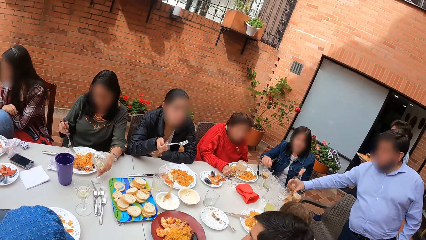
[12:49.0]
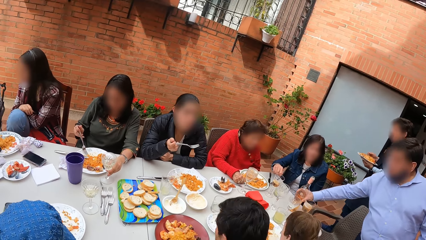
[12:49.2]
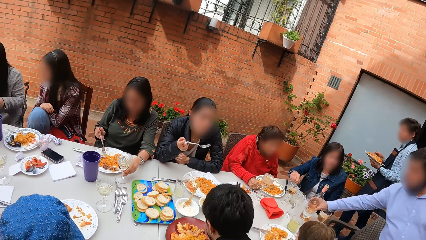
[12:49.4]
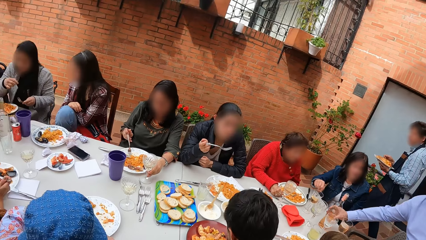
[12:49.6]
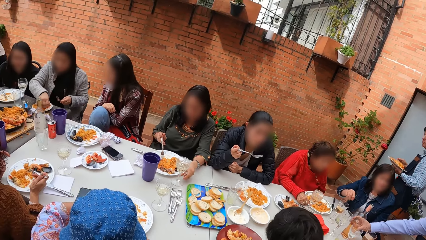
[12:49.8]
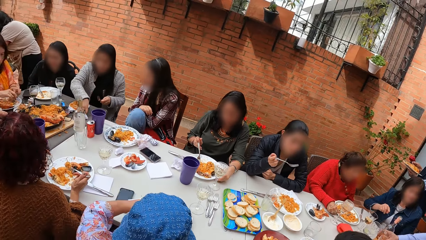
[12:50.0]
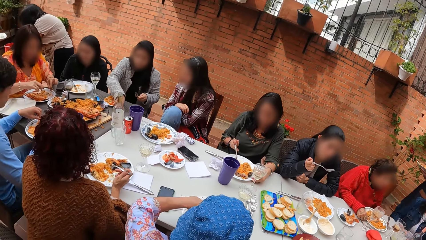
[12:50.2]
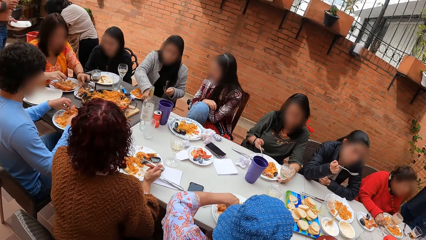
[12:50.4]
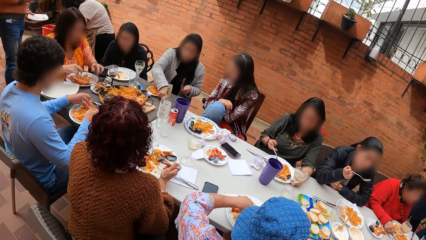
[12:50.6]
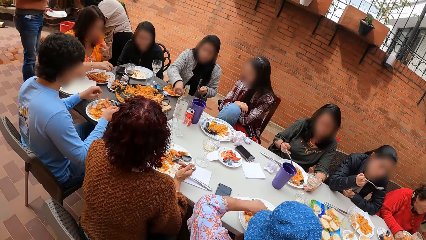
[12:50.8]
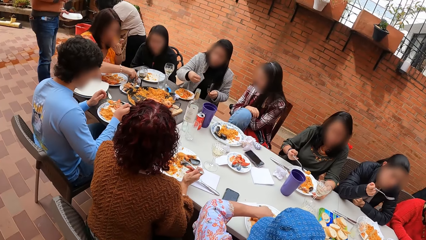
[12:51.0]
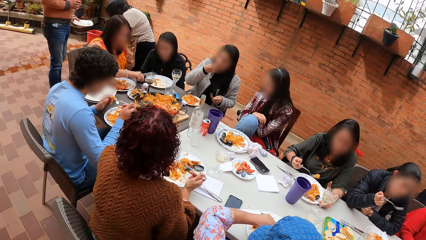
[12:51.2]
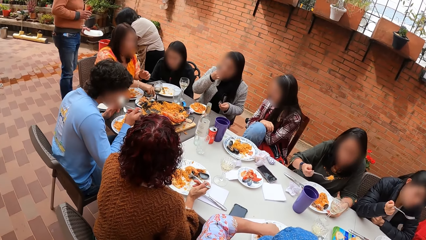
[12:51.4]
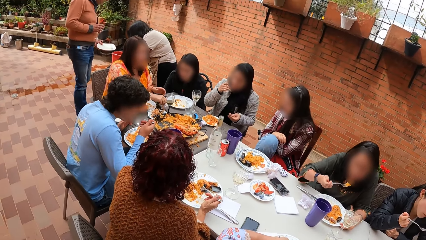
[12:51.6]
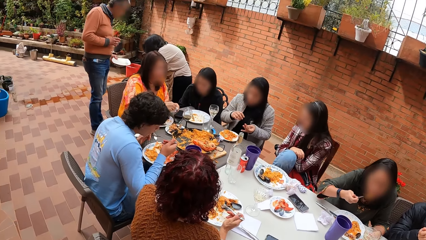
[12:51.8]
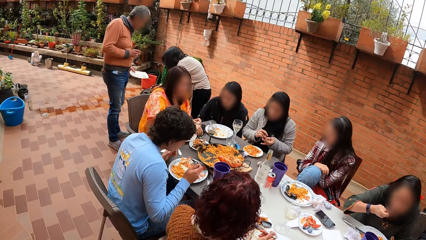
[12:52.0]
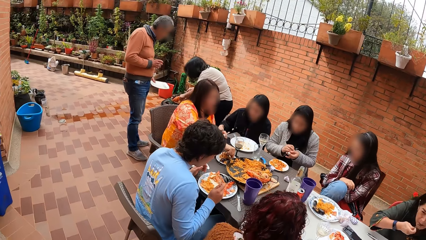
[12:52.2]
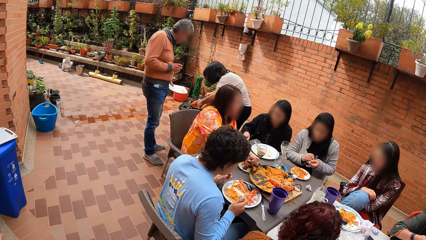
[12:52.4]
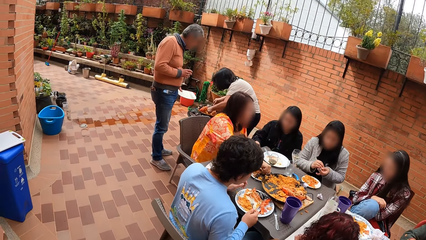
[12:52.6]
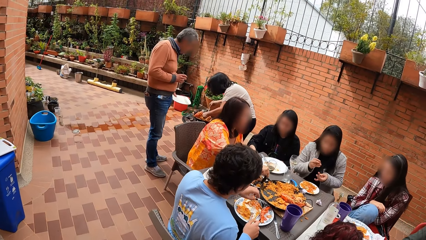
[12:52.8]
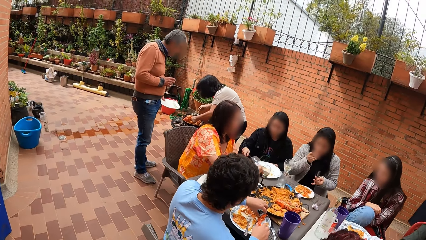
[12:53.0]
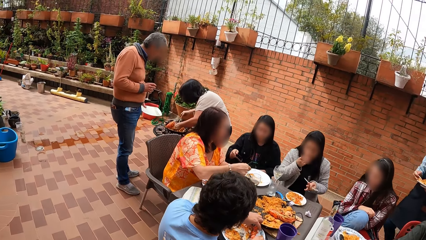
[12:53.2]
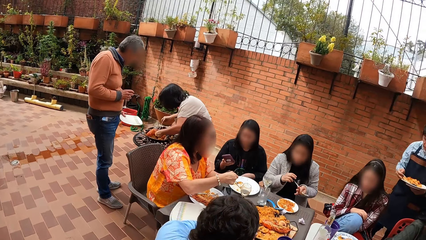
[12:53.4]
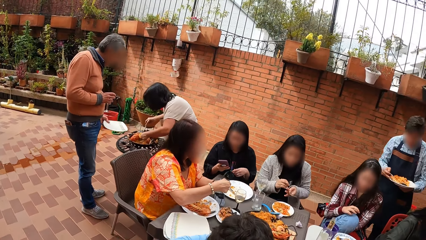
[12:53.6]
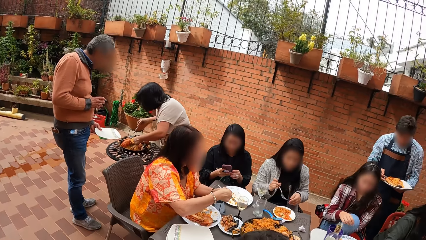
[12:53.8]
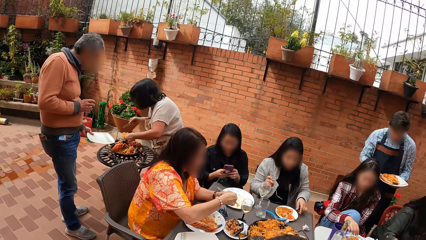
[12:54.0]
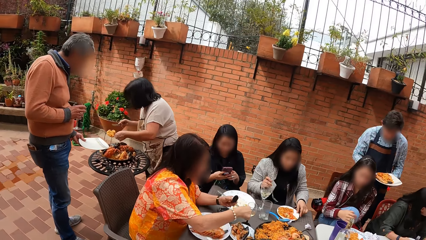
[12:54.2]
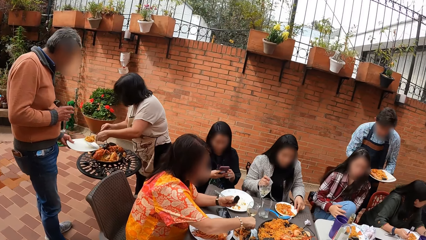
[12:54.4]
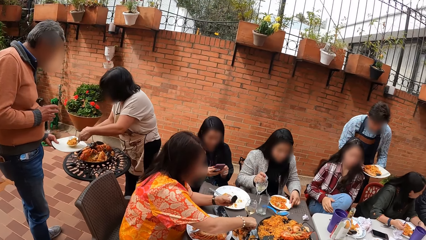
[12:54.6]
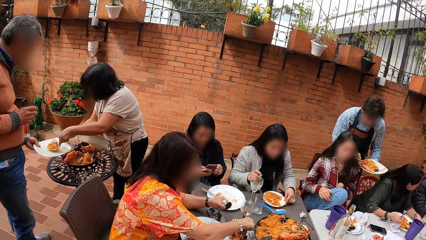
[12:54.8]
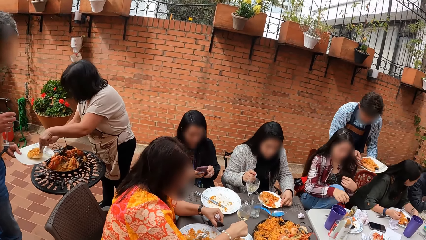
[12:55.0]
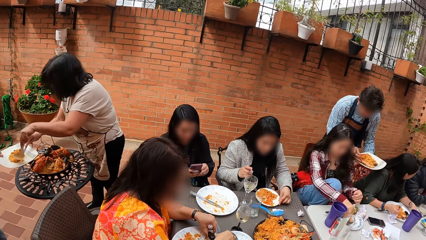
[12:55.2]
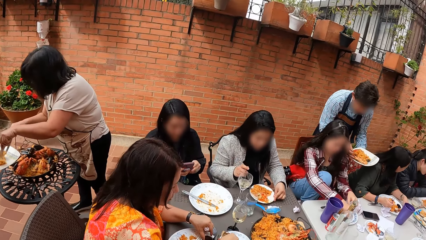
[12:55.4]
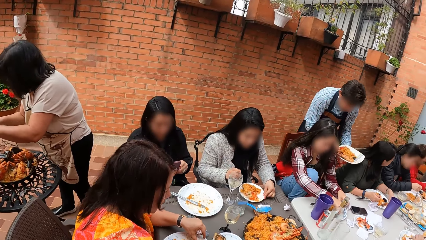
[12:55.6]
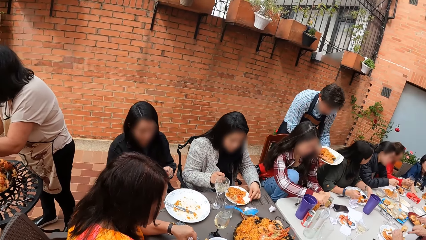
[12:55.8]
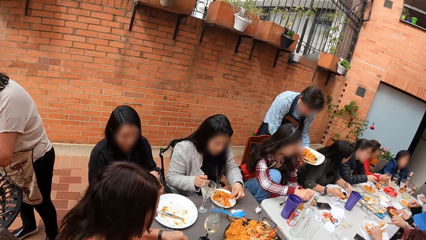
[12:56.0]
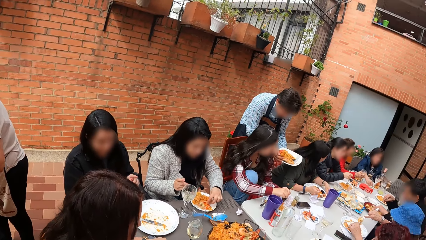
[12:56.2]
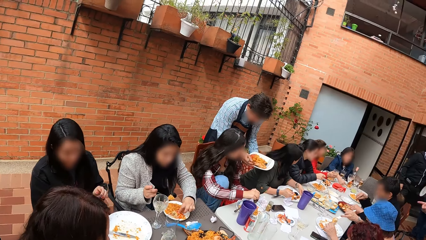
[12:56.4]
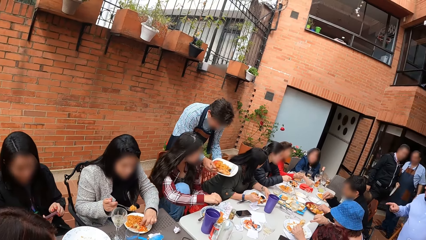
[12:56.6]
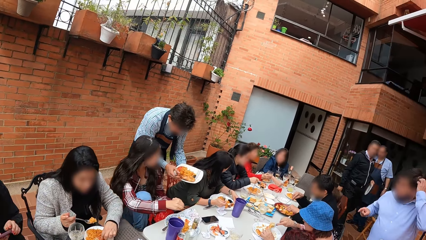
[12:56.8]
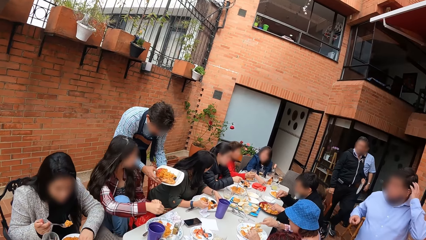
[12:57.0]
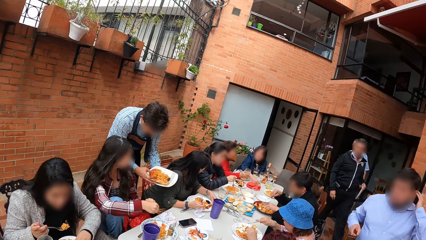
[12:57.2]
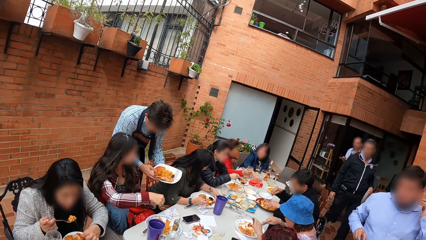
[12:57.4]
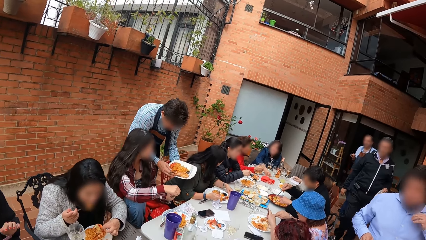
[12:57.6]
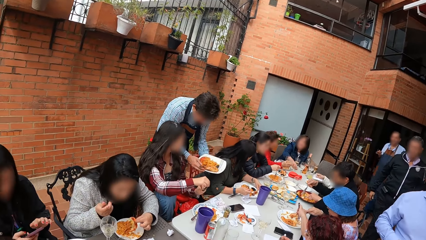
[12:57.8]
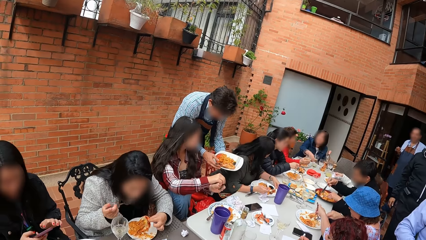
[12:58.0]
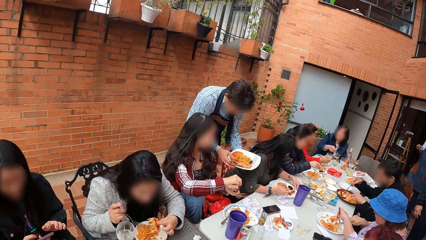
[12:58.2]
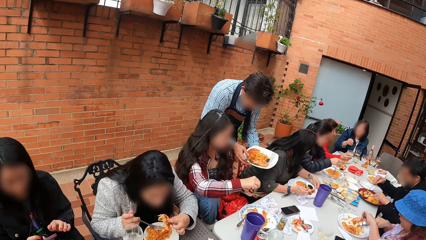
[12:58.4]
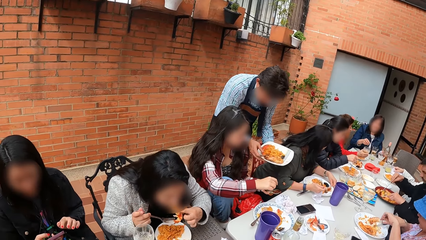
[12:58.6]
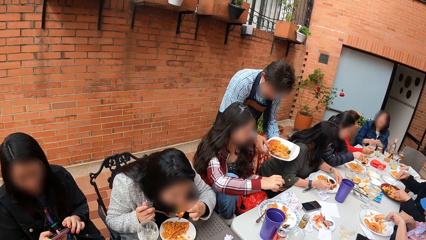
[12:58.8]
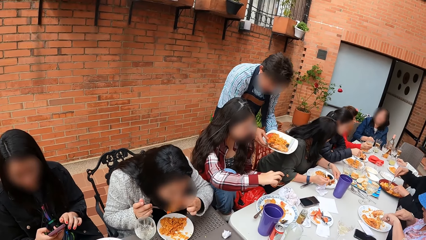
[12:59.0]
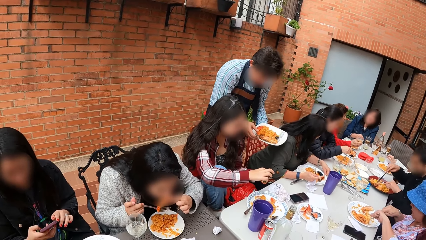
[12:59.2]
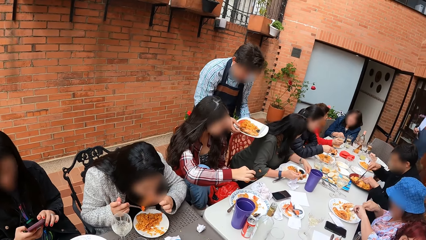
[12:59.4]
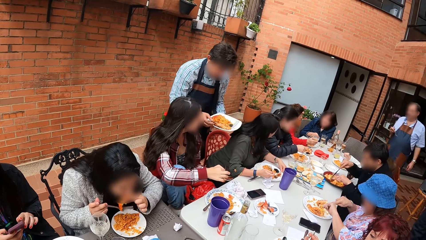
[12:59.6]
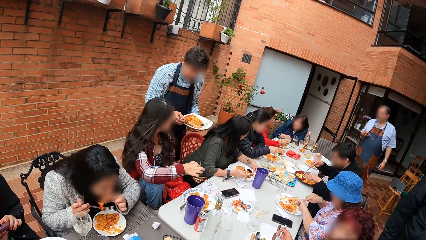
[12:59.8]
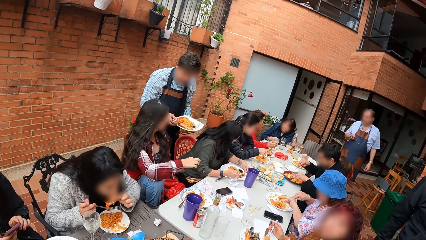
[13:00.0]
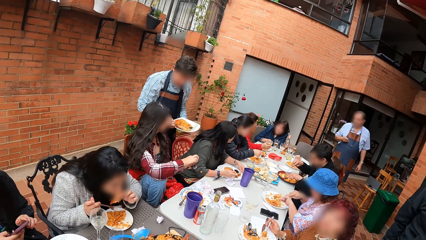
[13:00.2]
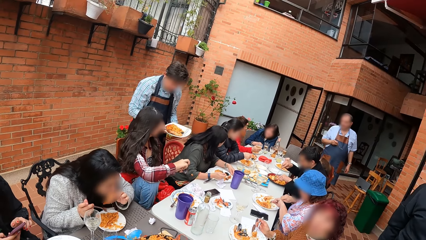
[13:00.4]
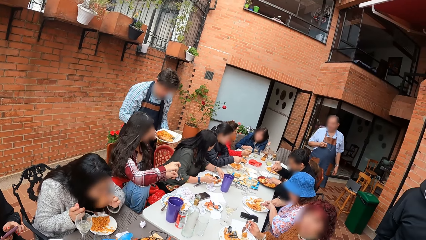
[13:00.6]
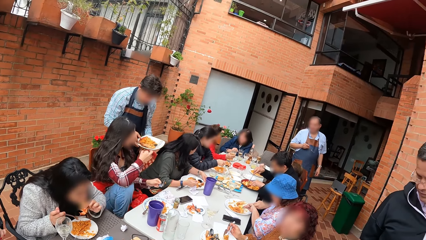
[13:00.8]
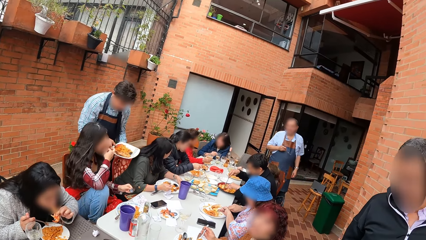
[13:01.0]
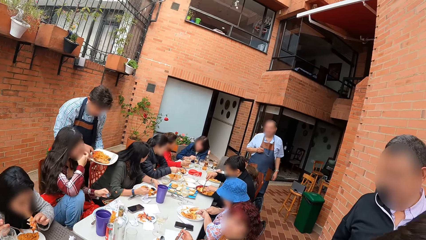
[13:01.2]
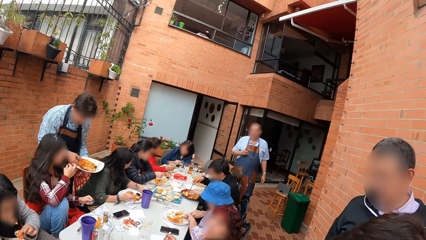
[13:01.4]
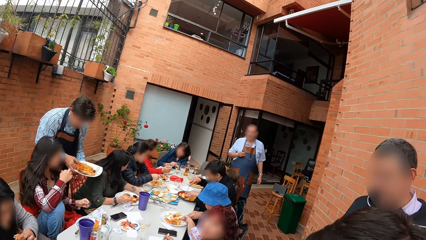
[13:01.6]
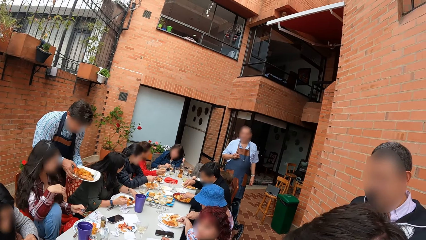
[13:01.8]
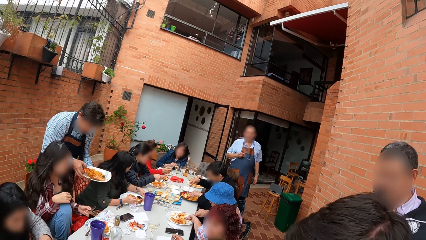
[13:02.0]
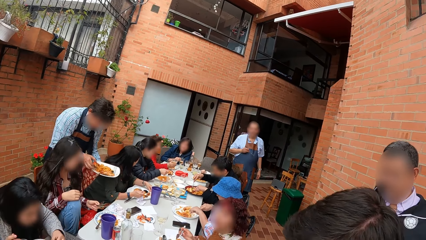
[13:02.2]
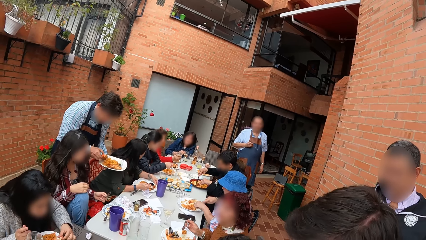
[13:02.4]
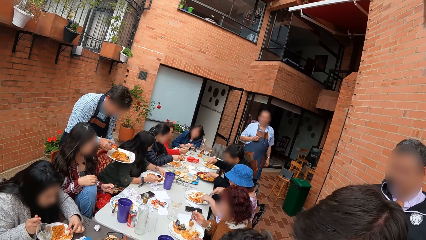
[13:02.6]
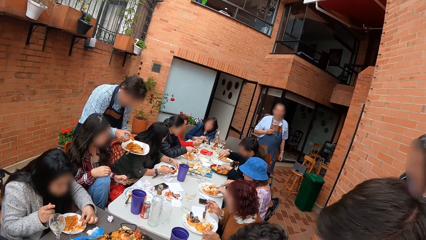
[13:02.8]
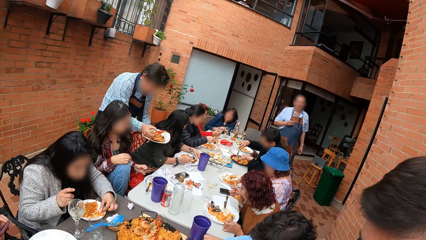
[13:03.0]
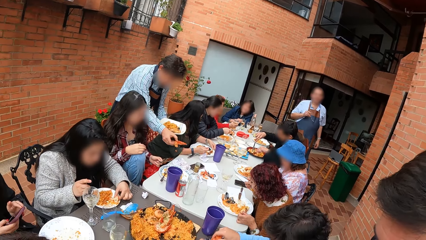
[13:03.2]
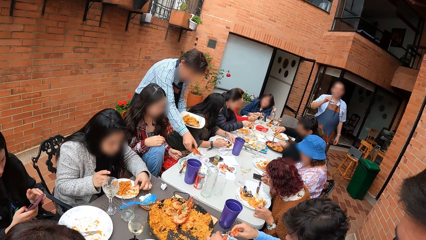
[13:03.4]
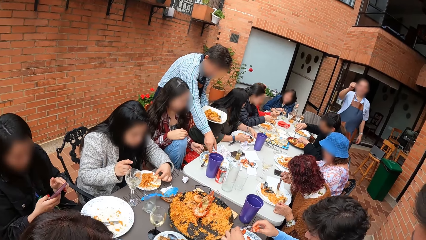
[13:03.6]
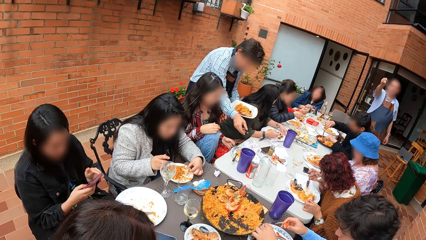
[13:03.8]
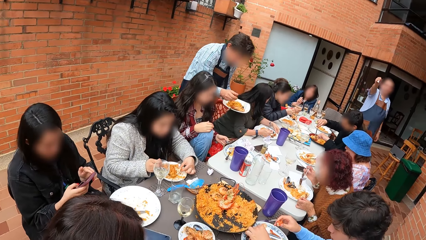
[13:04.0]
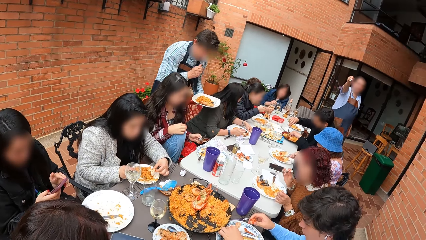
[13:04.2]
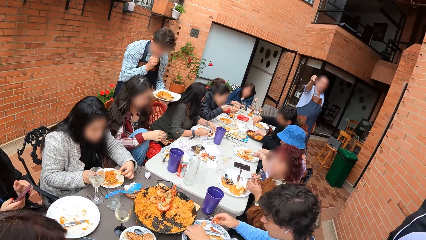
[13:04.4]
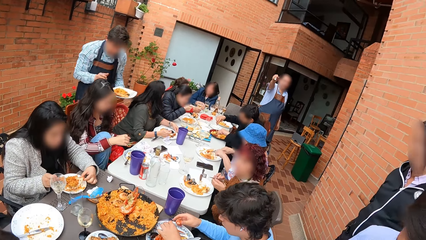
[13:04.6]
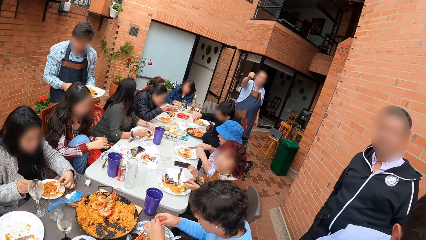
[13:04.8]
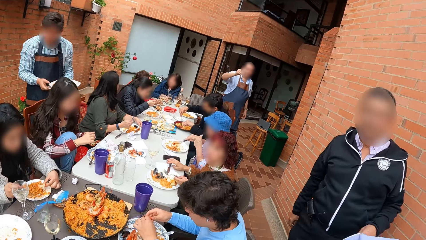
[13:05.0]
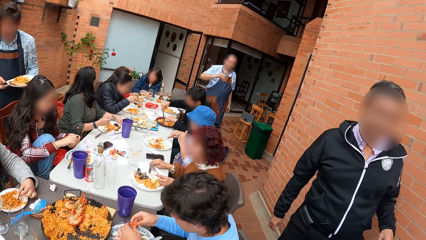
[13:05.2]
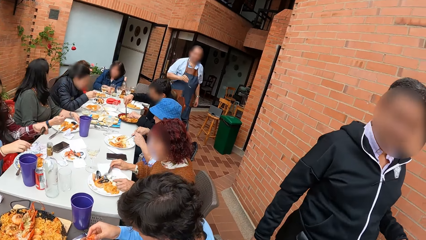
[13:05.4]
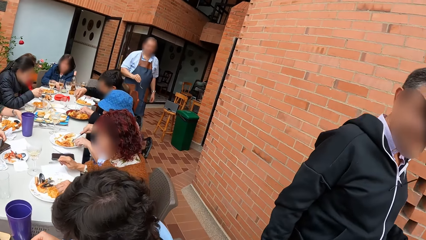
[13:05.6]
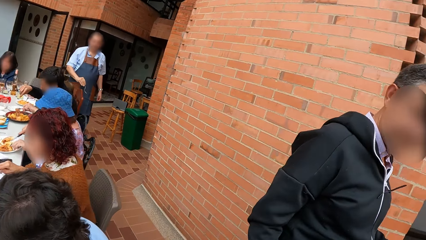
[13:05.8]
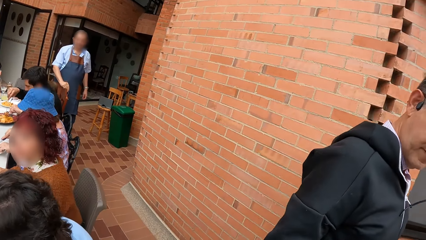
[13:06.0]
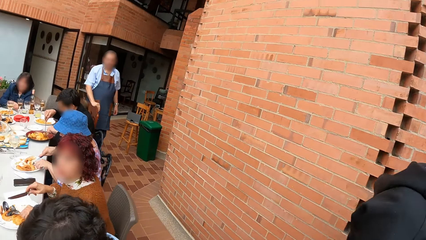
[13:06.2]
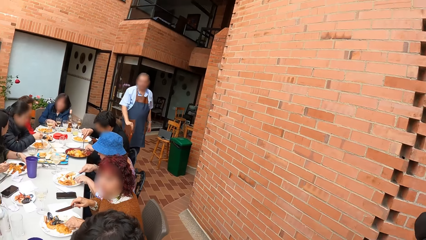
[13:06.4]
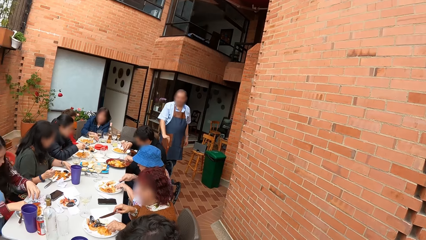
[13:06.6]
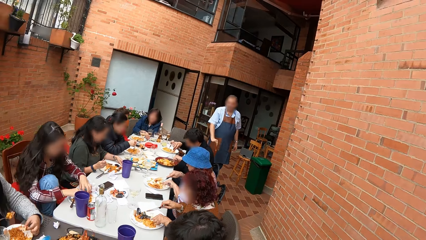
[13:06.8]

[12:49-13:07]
The camera wearer looks around the table. They look around the table again. A man picks a piece of chicken from a plate of rice in his left hand with his right hand. Another man drops the piece of chicken in a plate on the table with his right hand.
